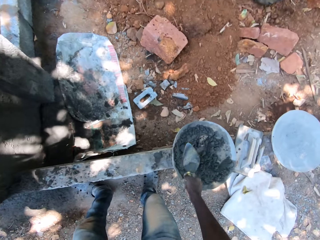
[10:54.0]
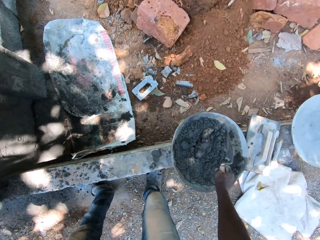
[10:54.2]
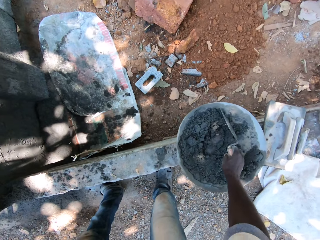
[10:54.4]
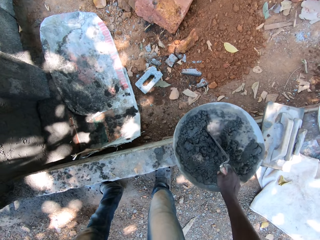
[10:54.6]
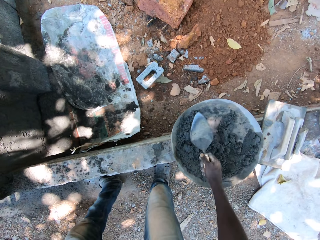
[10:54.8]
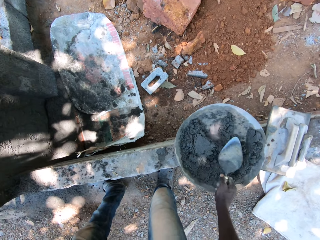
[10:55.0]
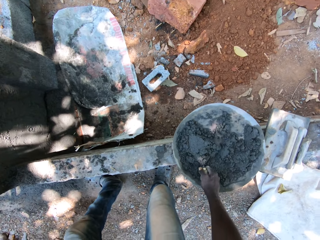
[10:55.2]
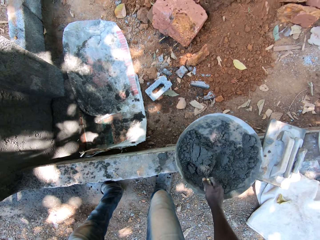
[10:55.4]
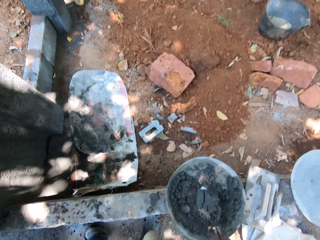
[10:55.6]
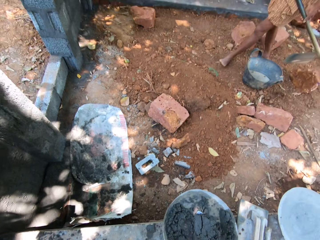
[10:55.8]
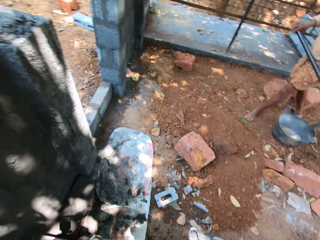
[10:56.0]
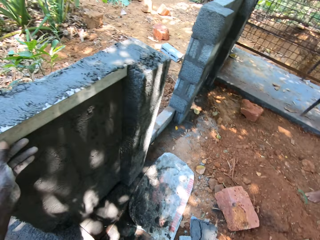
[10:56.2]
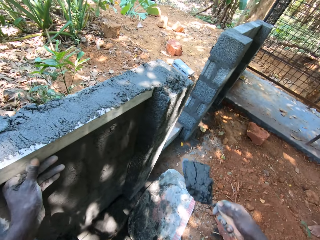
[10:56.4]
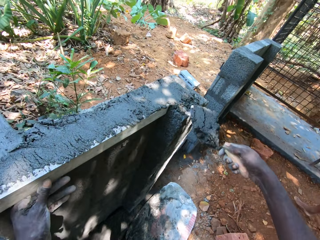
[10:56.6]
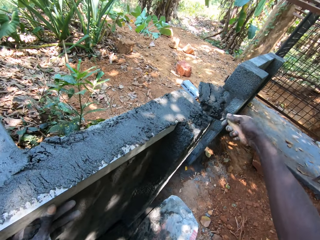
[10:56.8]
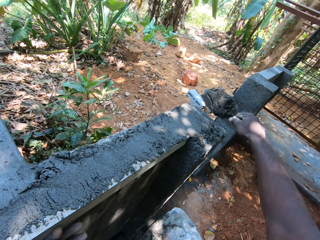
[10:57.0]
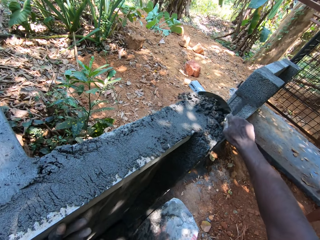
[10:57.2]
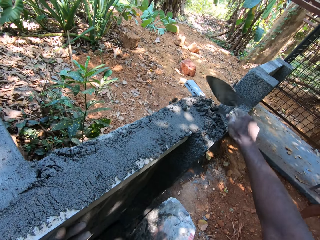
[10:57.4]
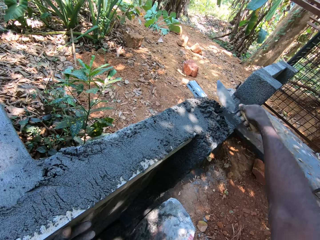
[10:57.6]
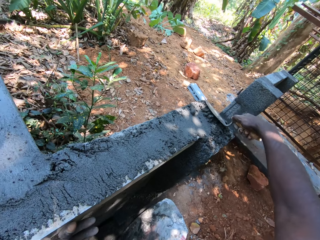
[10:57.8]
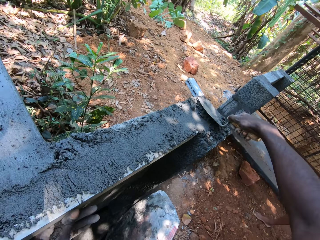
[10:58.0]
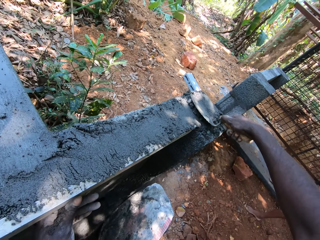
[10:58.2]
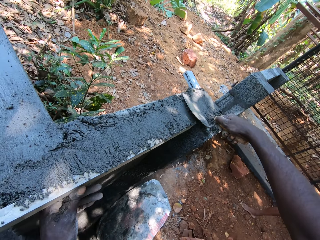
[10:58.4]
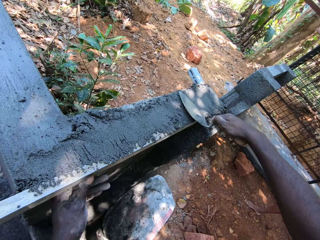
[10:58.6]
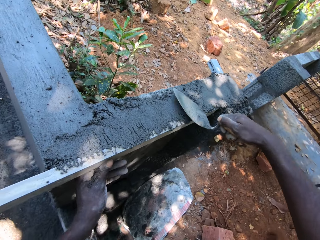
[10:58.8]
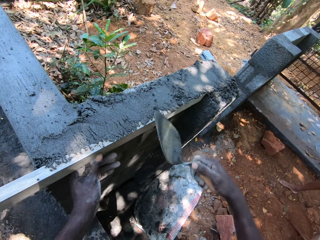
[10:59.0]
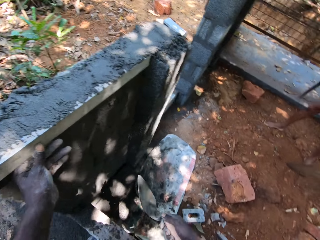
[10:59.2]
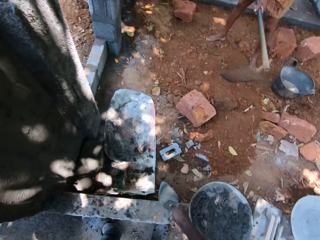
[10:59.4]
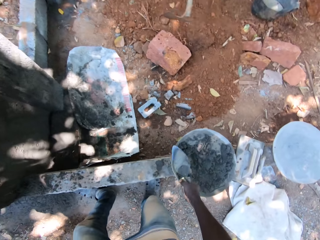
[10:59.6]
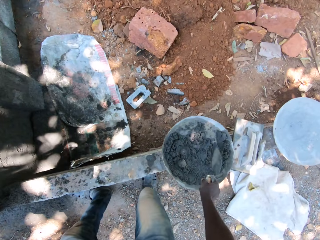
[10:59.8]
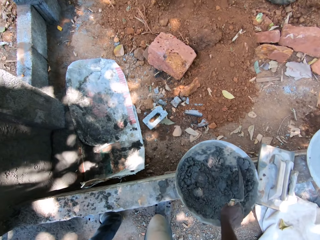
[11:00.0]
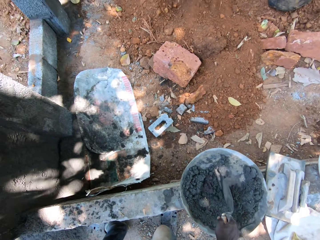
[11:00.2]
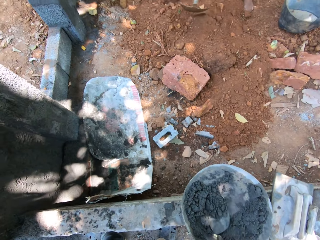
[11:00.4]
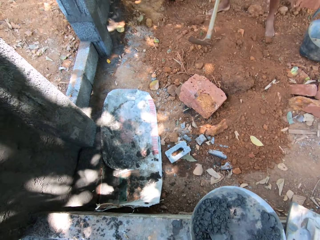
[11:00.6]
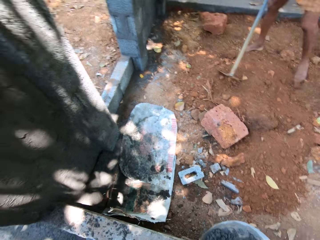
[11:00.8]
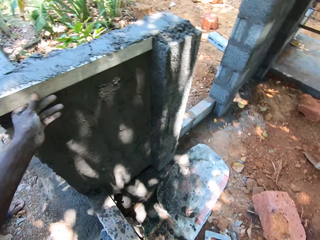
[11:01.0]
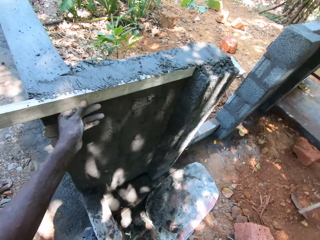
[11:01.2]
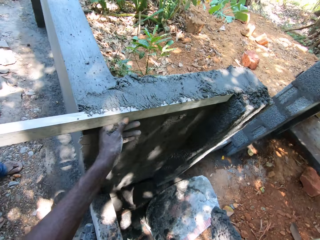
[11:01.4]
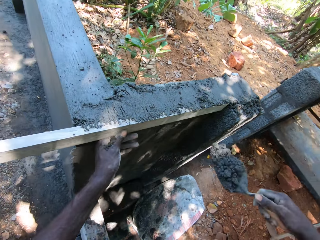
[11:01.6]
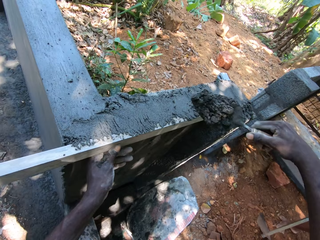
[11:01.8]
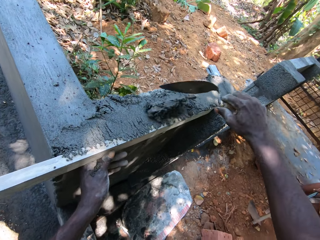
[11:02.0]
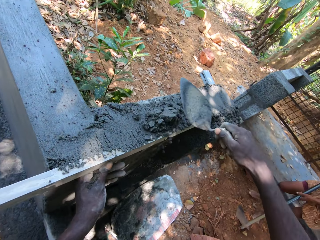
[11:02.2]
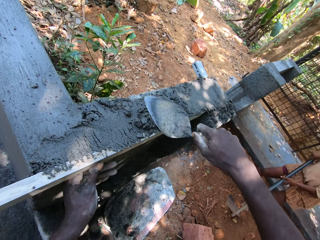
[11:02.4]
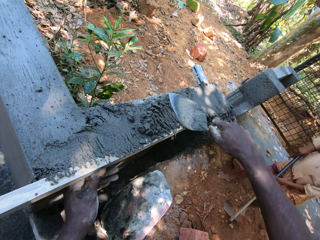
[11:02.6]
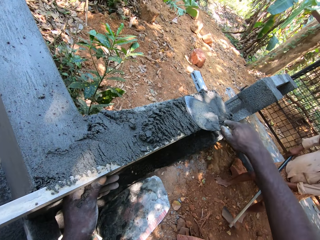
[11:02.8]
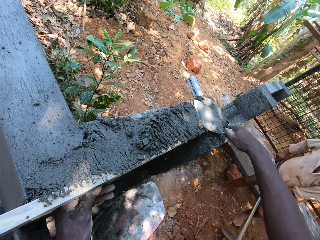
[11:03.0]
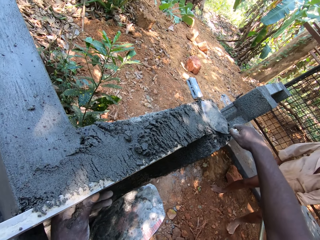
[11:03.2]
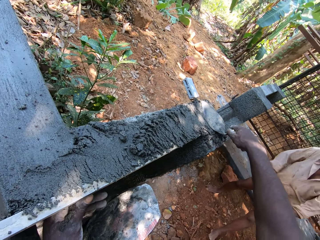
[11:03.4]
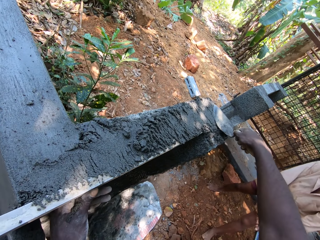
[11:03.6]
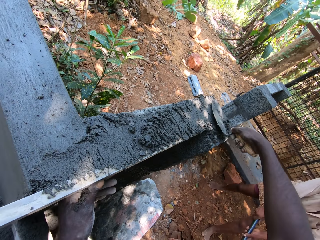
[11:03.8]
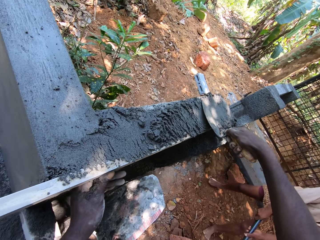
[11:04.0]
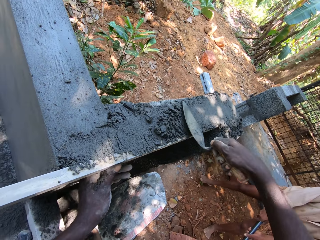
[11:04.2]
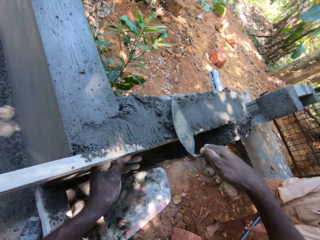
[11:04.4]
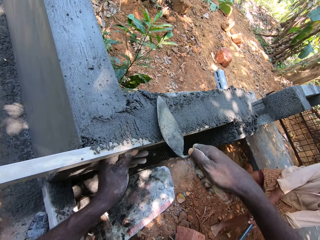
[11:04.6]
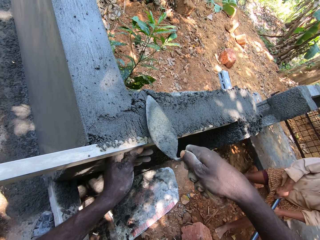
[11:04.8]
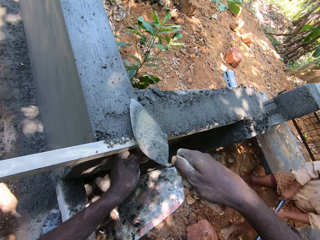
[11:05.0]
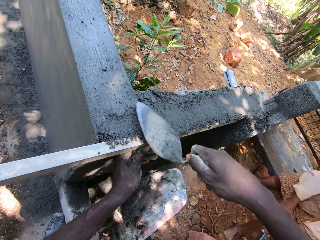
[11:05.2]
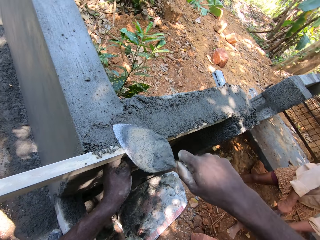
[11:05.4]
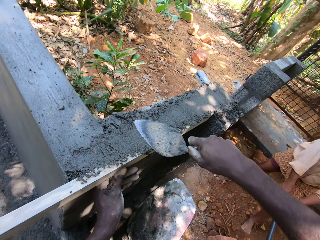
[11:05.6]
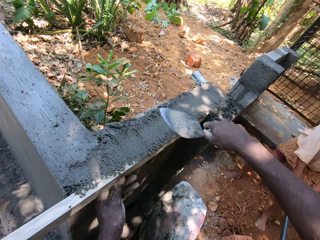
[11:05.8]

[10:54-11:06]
The camera wearer takes the cement mixture from the hand pan with the hand trowel in his right hand. He pours the cement mixture in the hand trowel on the fence with his right hand. He plasters the fence with the cement mixture in the hand trowel in his right hand. He takes the cement mixture from the hand pan with the hand trowel in his right hand. He pours the cement mixture in the hand trowel on the fence with his right hand. He plasters the fence with the cement mixture in the hand trowel in his right hand. A man tills the soil with a hoe using both hands.

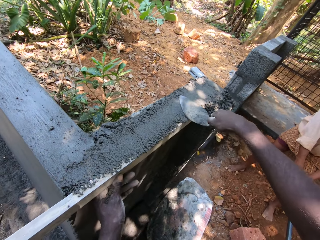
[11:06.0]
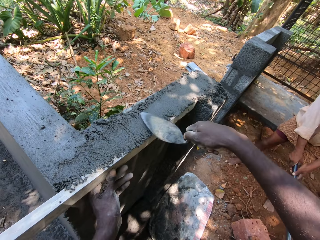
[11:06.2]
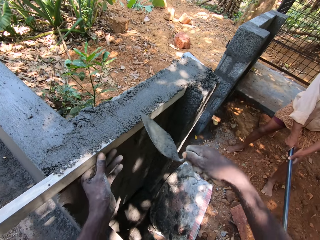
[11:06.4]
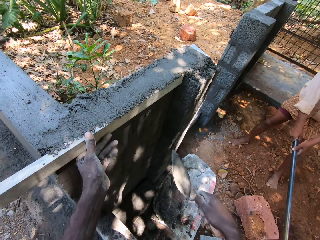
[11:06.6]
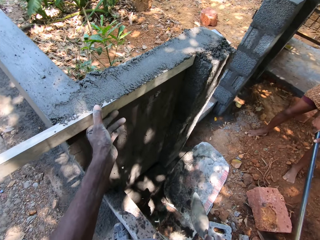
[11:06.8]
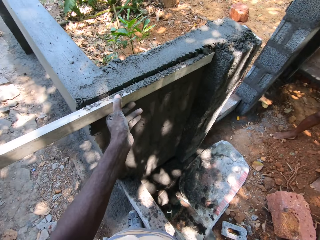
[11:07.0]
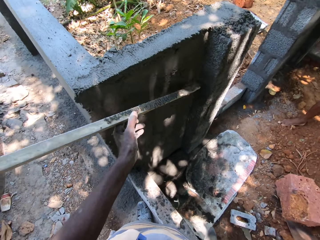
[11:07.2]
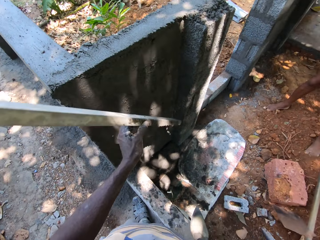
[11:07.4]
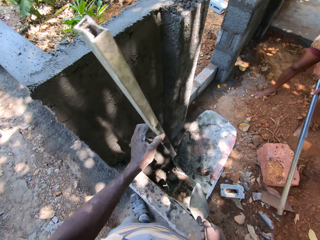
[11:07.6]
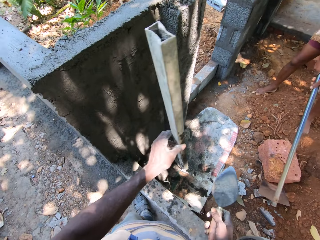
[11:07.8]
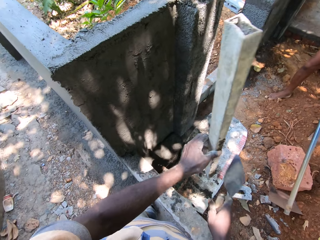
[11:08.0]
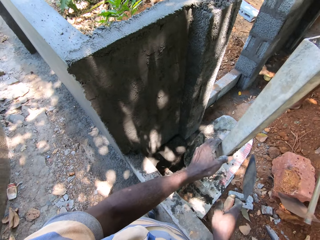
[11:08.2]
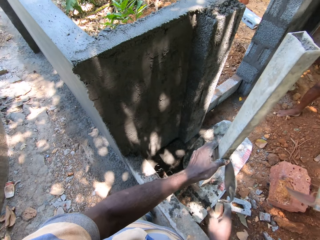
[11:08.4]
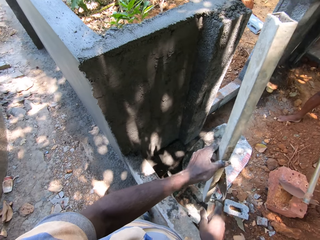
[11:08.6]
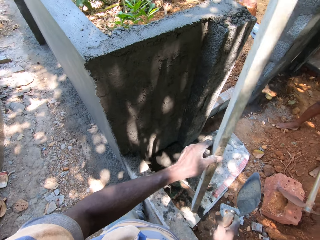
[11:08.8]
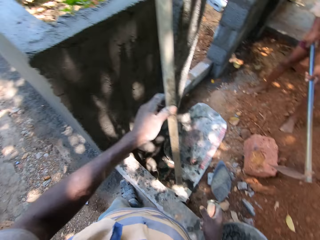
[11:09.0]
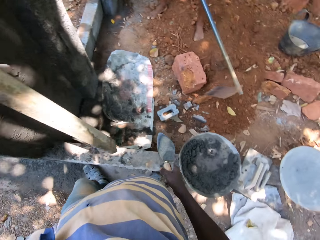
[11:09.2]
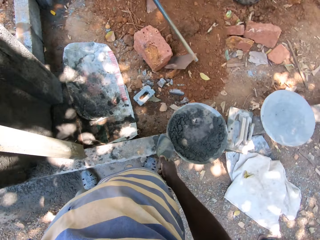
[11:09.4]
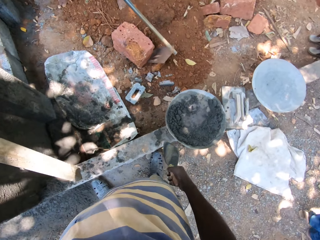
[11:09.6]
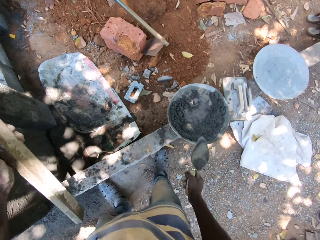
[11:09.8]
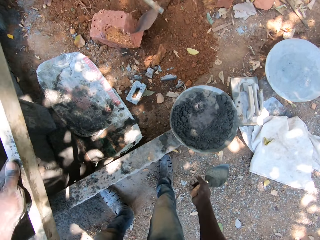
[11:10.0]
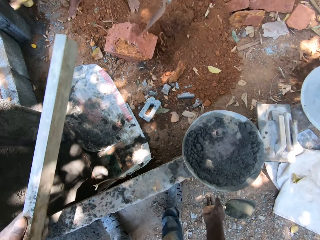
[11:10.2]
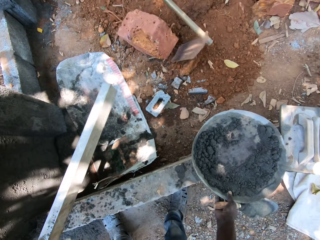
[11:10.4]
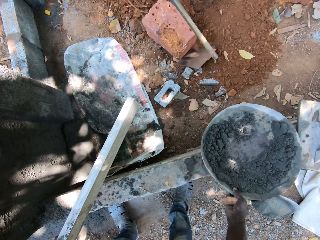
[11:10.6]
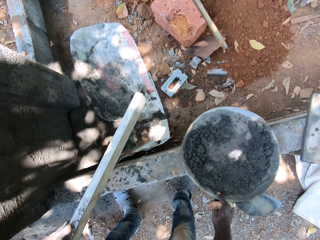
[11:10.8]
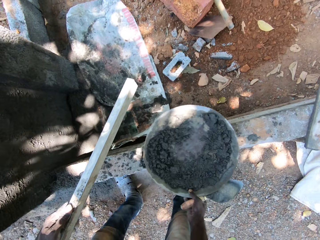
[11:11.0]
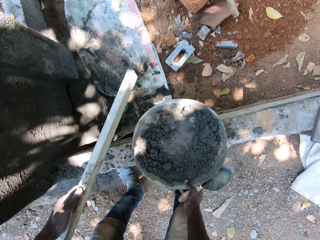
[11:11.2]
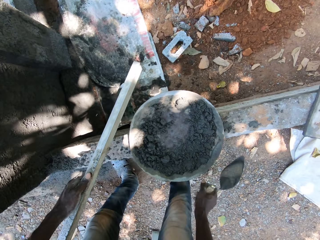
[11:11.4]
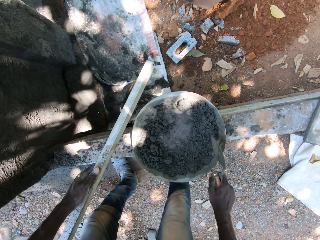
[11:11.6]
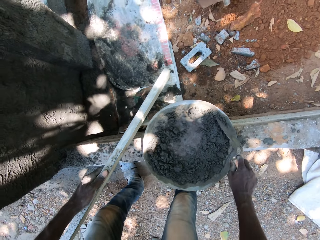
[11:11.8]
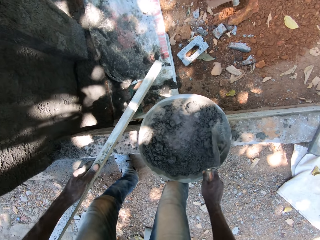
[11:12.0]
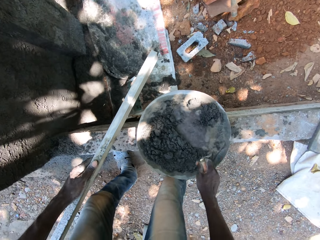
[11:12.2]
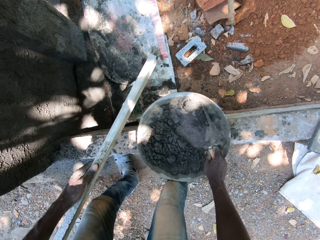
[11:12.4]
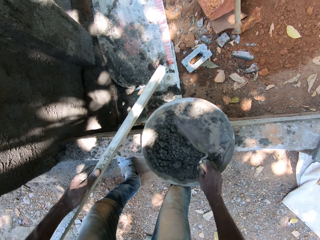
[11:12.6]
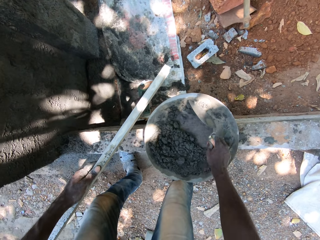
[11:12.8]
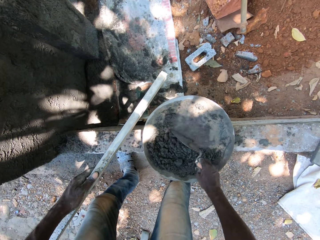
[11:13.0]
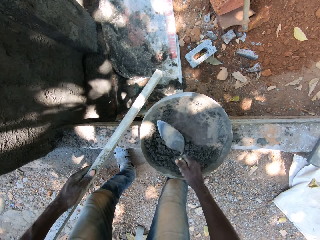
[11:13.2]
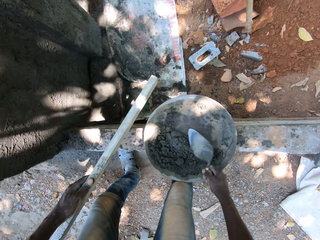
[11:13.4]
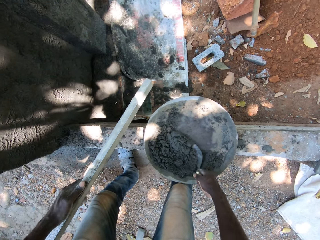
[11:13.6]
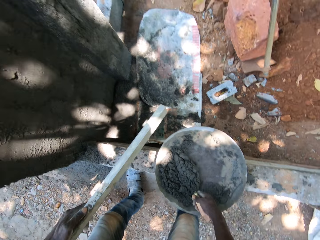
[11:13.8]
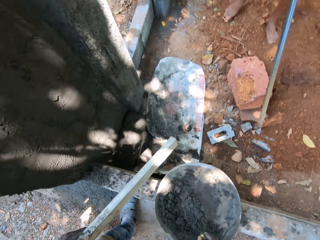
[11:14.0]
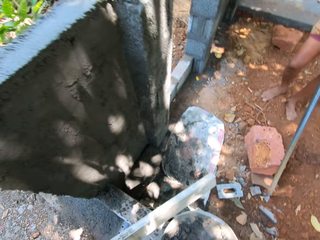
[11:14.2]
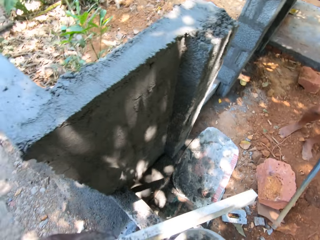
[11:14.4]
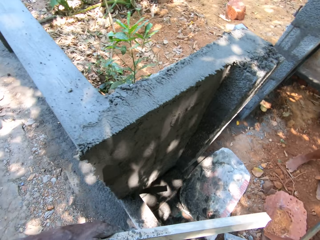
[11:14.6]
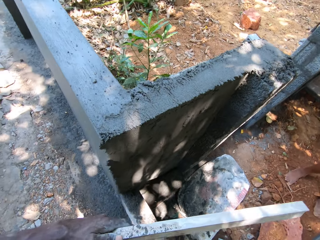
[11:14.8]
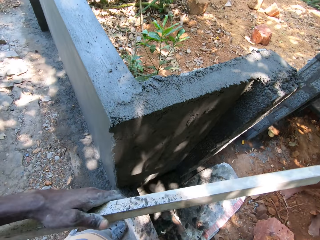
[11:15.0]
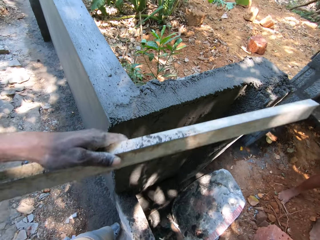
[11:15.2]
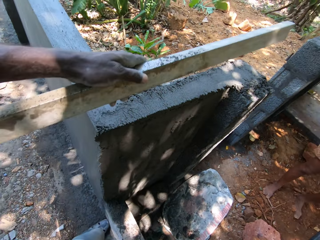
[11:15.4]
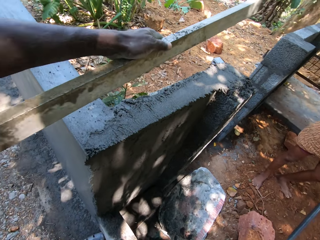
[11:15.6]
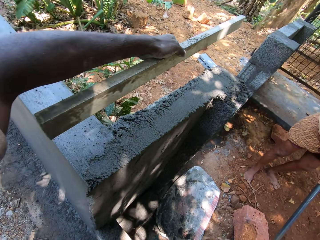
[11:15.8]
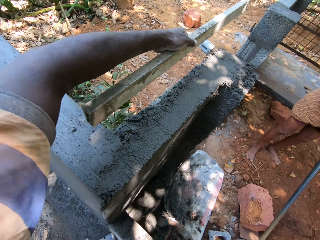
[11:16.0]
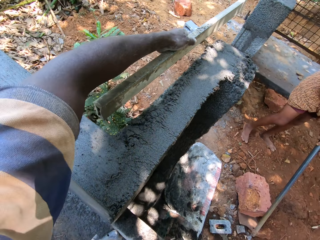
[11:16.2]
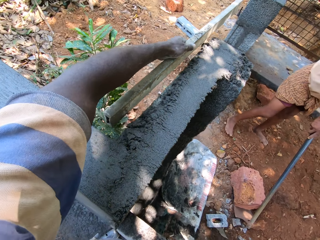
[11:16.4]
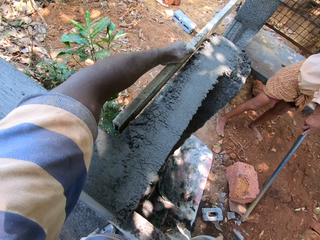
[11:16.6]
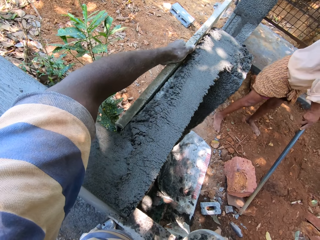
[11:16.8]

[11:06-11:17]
A man moves a stone. The camera wearer removes the metal rod from the fence with his left hand. He hits the metal rod with the hand trowel in his right hand. He removes excess cement on the trowel. The man moves the stone. The camera wearer moves the hand pan with his right hand. He mixes the cement. He converses with the man. He mixes the cement. He takes the cement mixture from the hand pan with the hand trowel in his right hand. He converses with the man.
